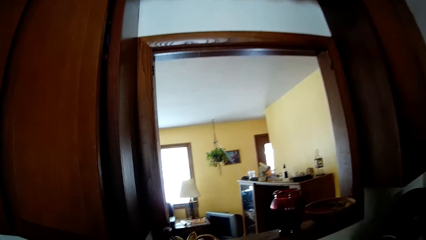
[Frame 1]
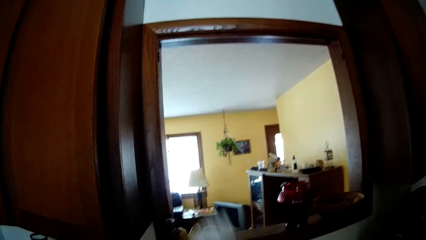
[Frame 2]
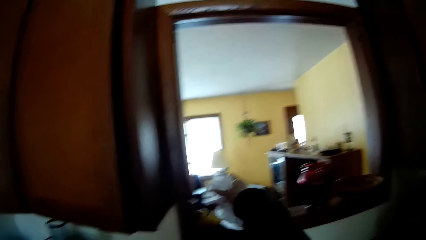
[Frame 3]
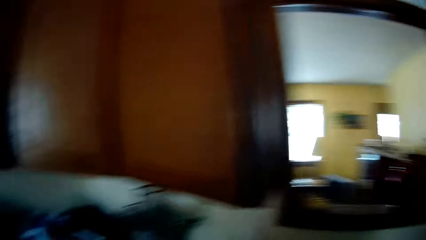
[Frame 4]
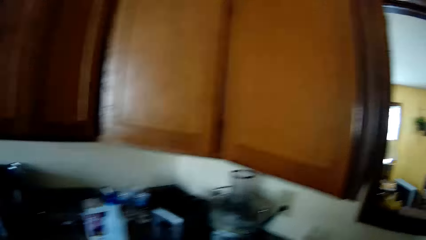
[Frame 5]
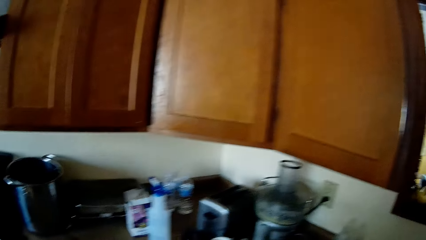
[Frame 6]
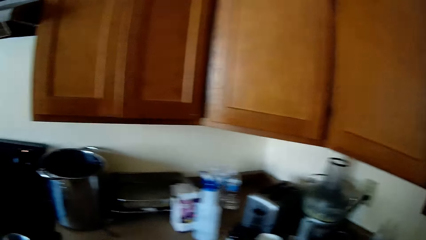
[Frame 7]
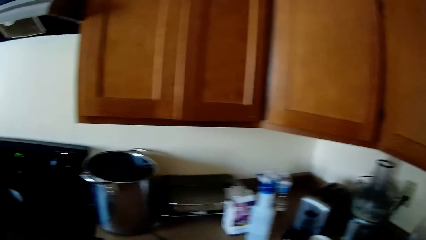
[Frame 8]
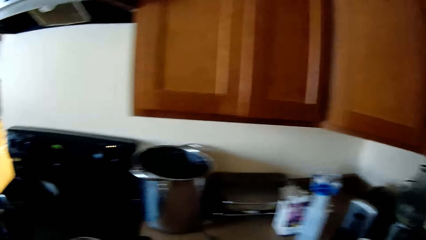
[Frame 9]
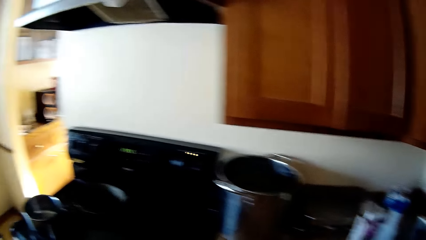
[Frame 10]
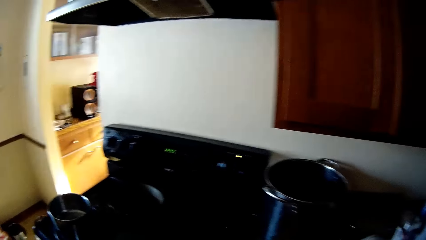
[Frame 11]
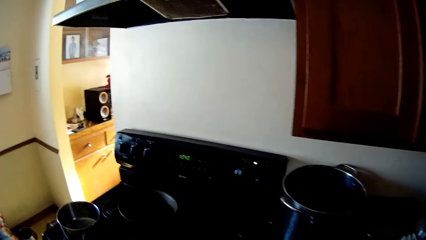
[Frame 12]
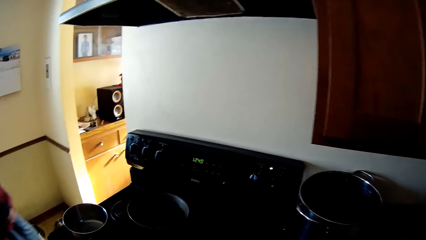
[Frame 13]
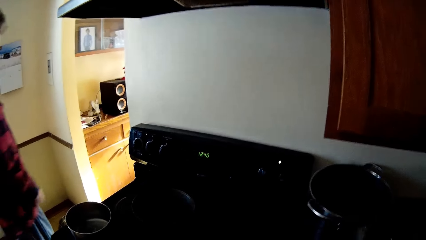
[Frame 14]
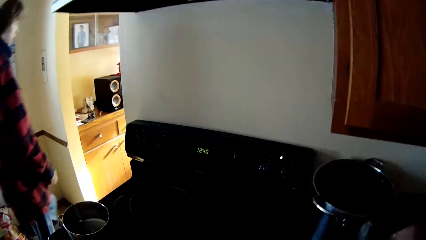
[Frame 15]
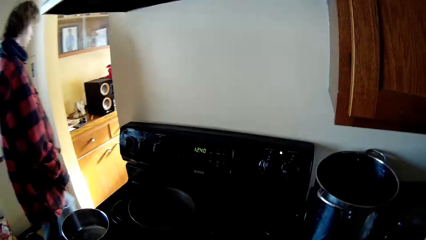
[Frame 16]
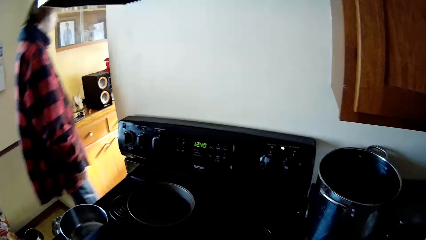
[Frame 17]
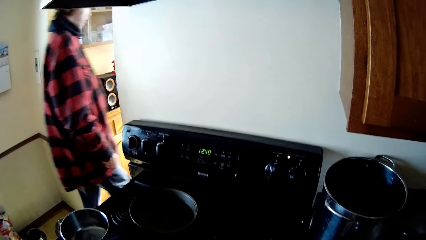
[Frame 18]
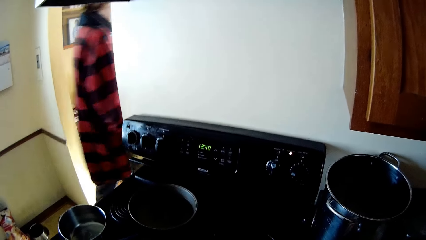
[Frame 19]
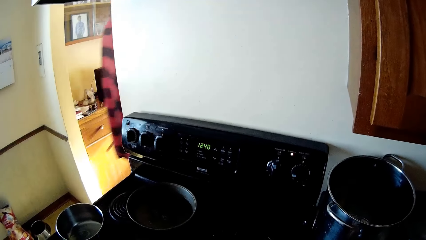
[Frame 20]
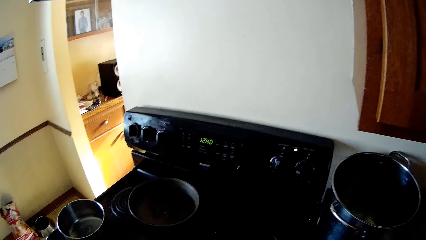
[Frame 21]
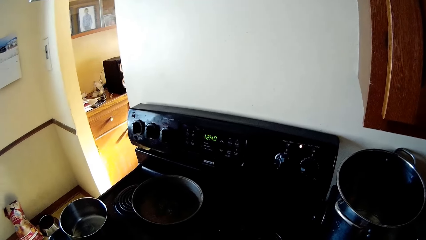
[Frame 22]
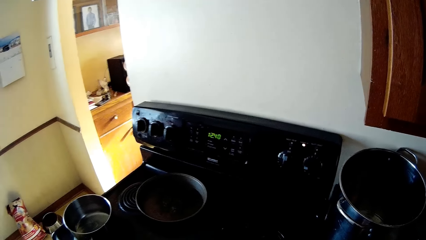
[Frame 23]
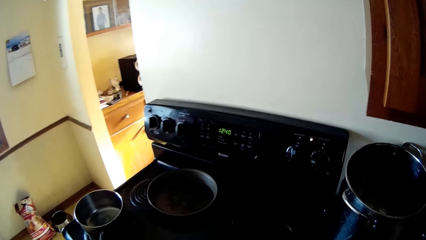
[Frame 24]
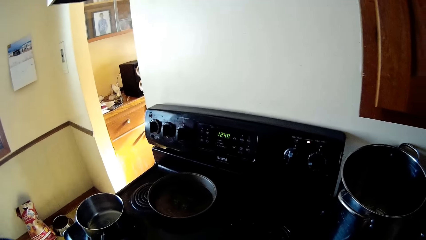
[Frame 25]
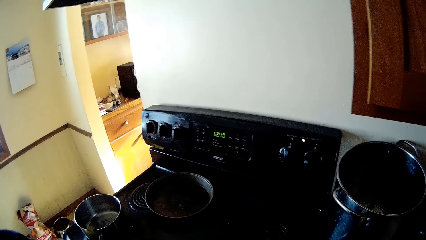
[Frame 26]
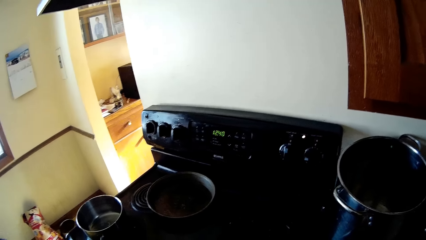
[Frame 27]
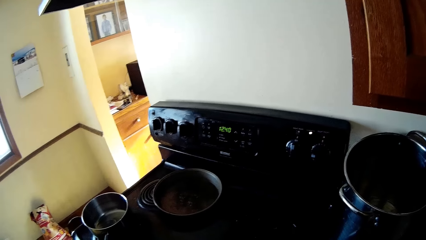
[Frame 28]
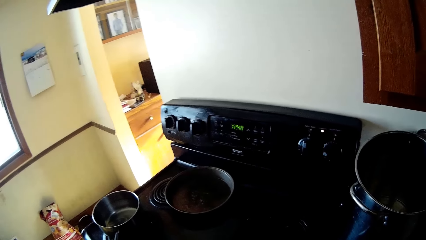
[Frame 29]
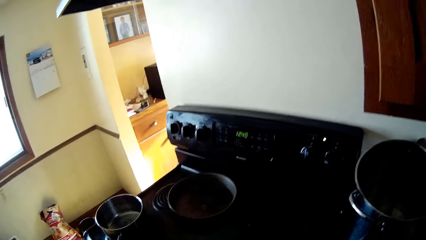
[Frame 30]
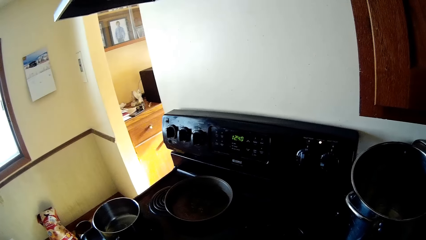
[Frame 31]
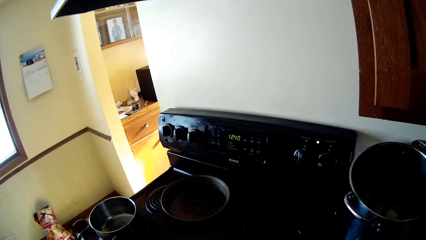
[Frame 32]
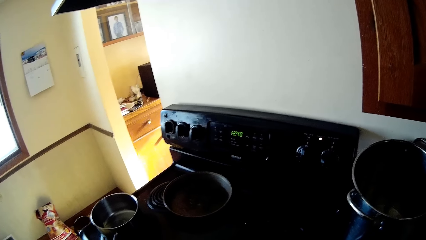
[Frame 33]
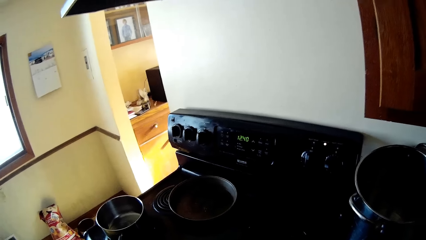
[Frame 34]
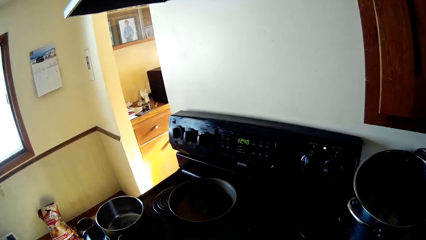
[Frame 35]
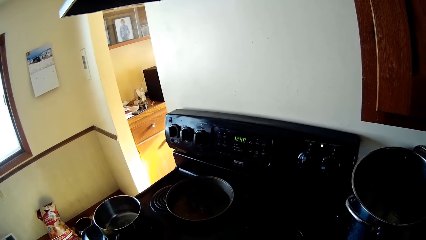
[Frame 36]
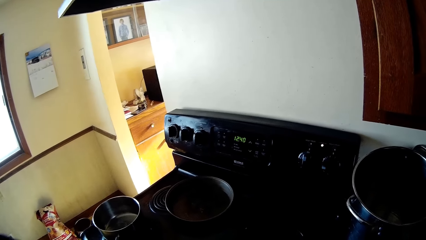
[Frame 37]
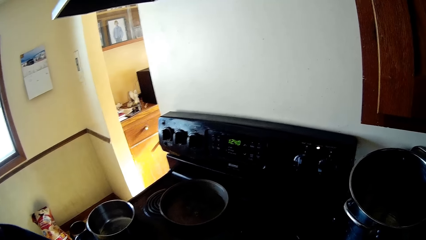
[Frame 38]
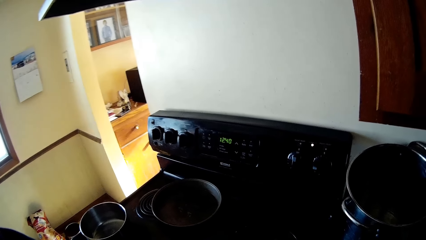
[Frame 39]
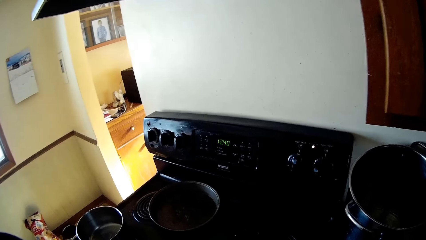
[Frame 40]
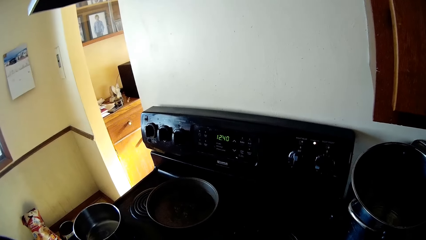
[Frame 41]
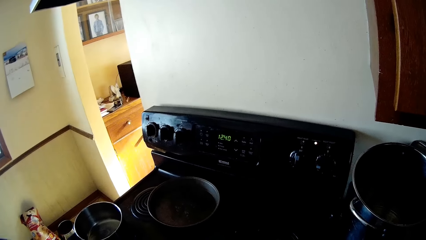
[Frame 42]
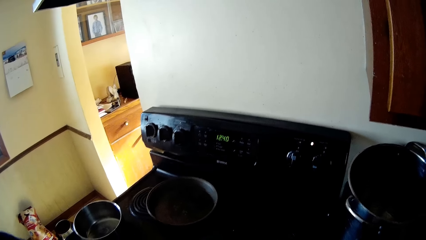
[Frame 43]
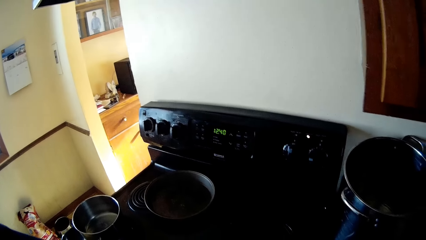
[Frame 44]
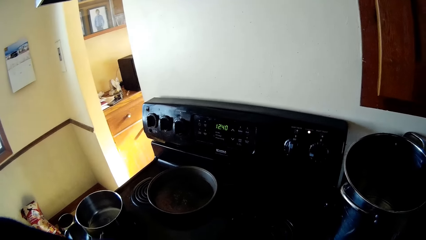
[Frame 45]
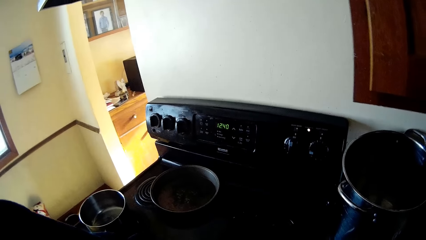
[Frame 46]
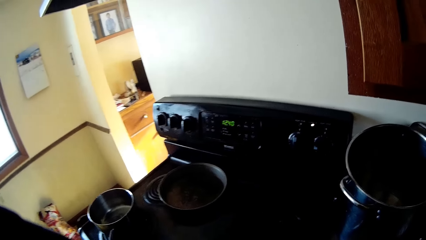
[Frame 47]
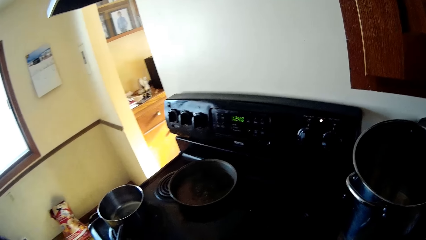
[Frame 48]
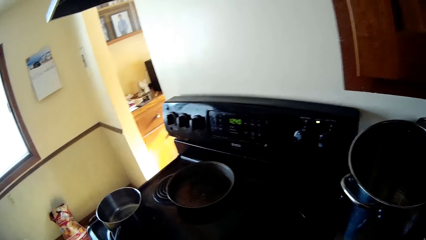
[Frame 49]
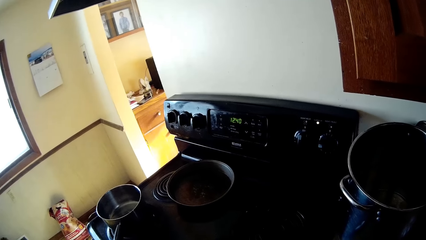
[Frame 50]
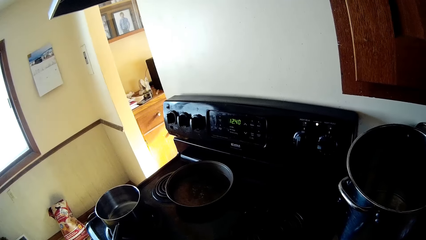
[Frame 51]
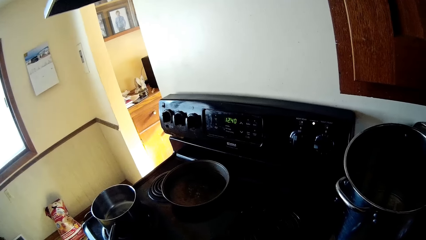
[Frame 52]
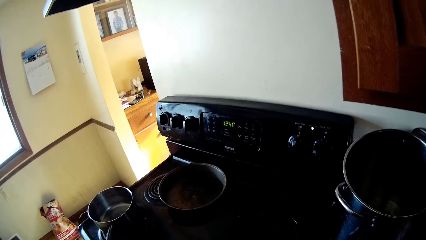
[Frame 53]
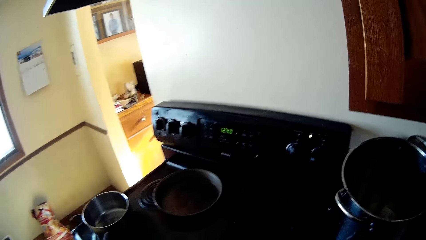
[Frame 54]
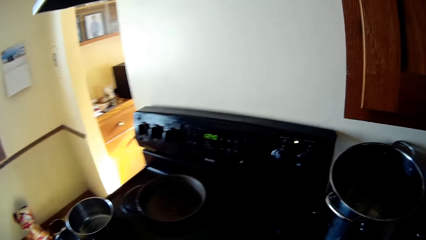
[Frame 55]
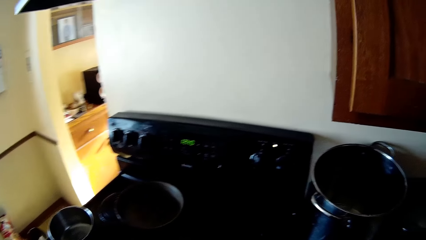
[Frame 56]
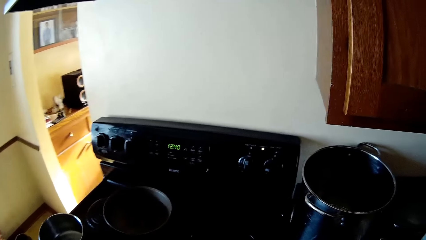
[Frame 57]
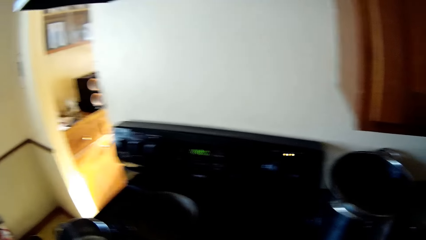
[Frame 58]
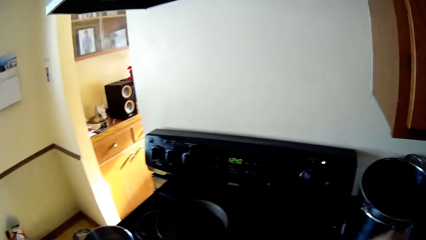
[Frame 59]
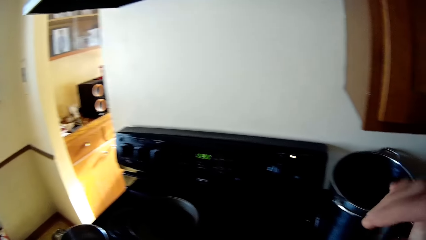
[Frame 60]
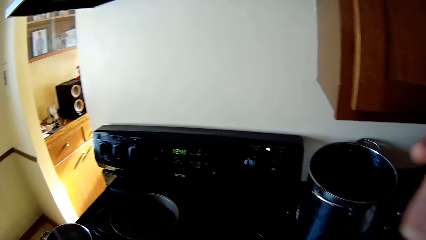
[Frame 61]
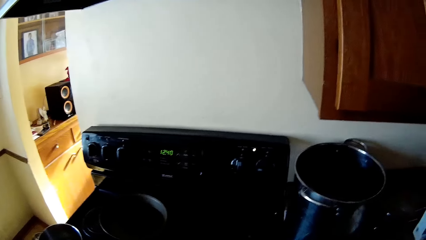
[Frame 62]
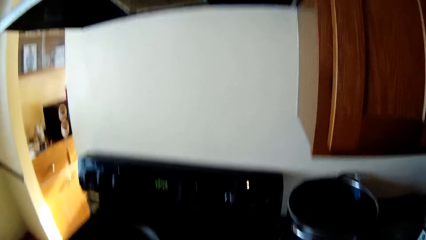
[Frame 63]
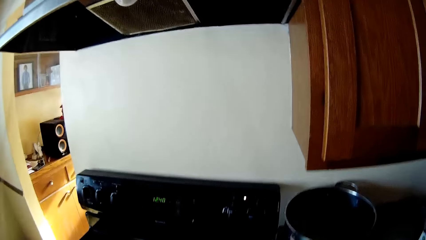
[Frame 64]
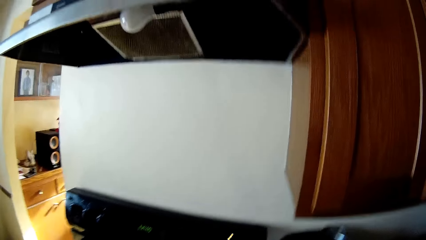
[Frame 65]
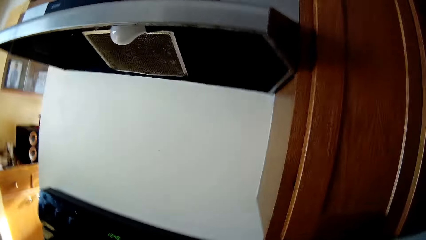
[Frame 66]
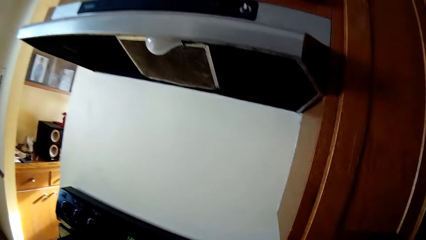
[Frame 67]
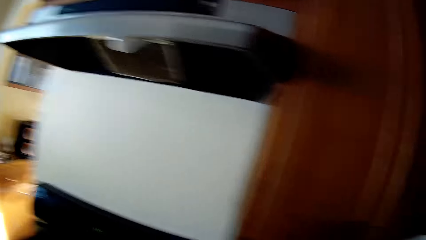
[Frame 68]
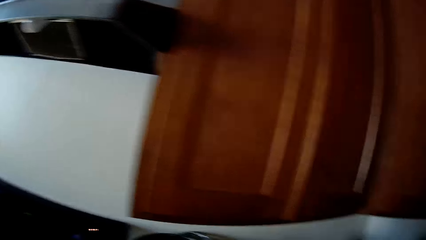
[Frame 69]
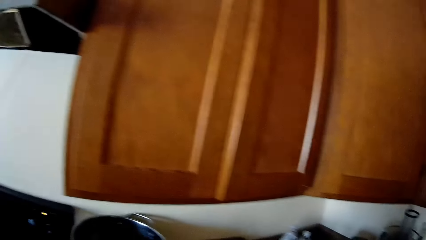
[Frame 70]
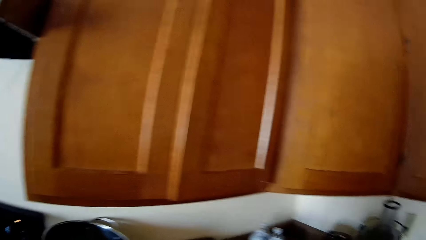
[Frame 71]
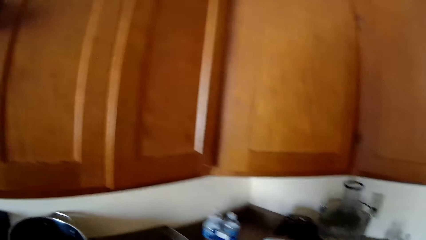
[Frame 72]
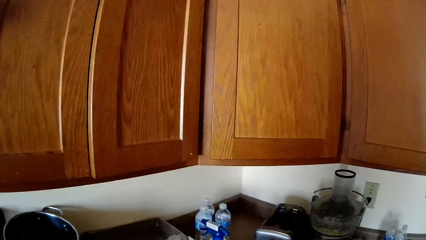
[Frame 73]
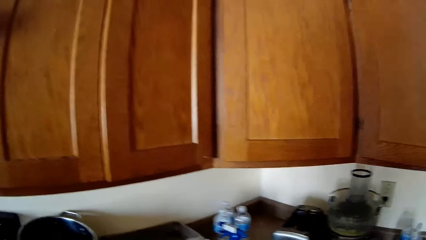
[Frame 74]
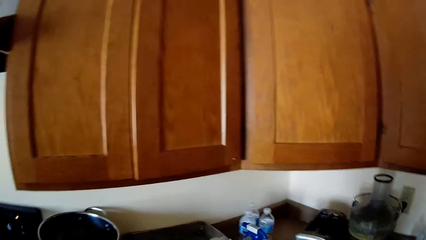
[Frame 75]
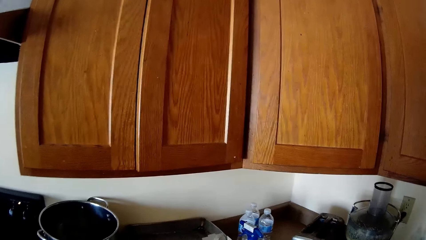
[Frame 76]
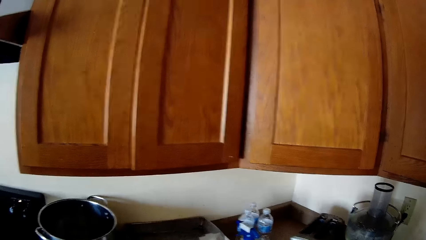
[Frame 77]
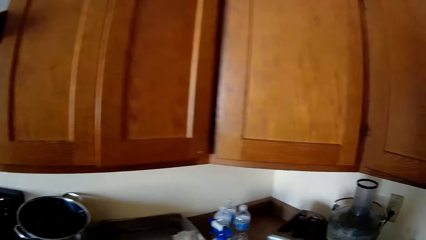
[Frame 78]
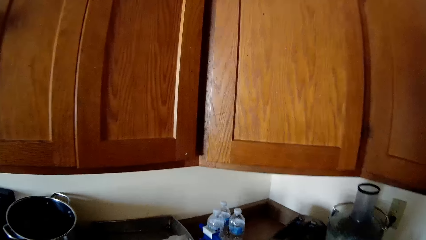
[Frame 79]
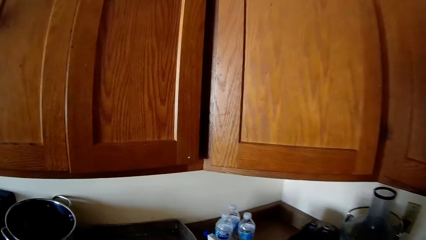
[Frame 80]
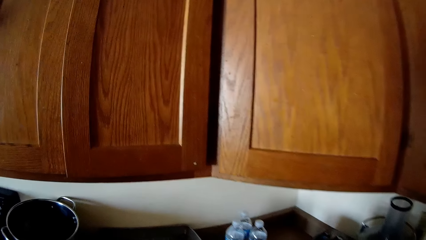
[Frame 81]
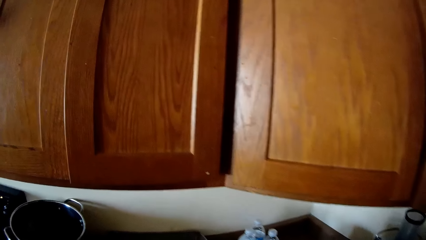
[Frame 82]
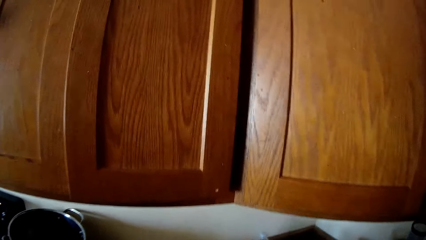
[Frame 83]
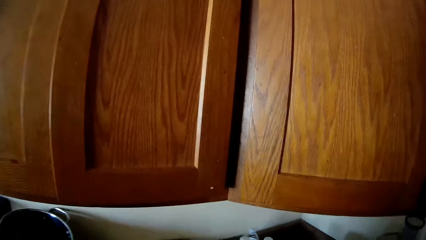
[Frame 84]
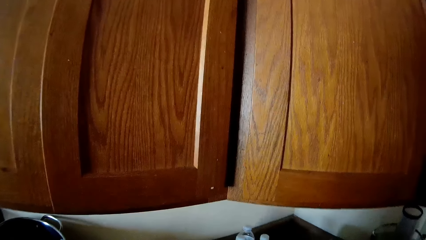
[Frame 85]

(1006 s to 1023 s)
The camera wearer moves a hand. They move around. A man moves around. The camera wearer moves a hand. They move around.
